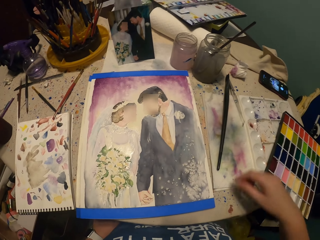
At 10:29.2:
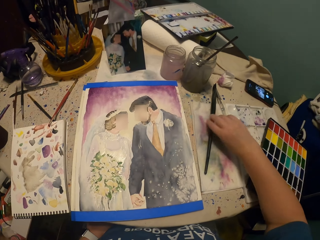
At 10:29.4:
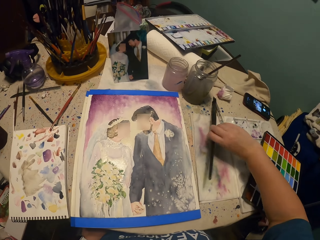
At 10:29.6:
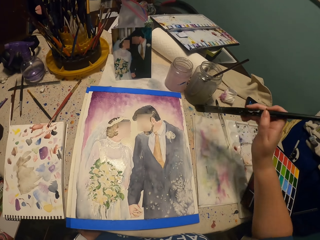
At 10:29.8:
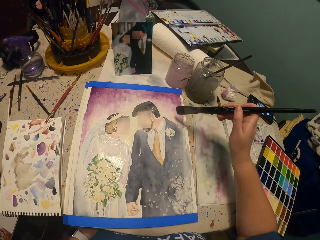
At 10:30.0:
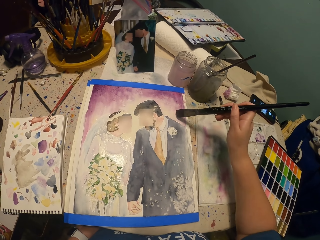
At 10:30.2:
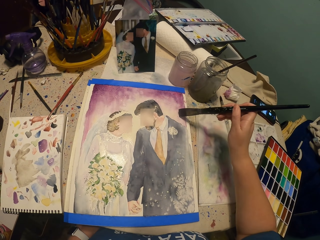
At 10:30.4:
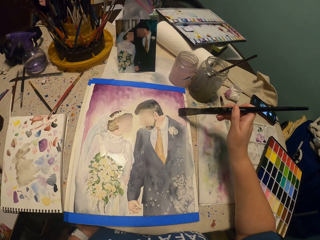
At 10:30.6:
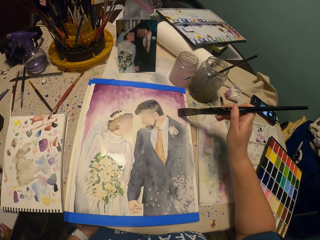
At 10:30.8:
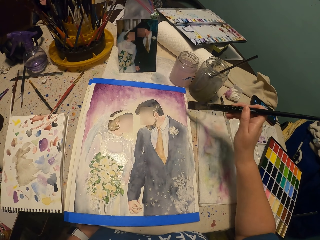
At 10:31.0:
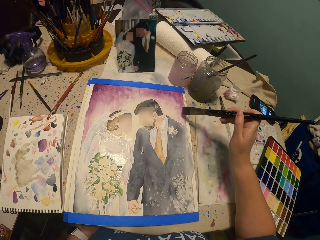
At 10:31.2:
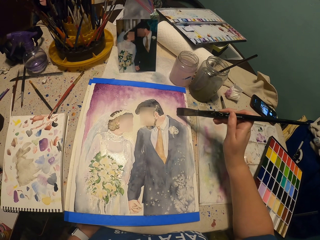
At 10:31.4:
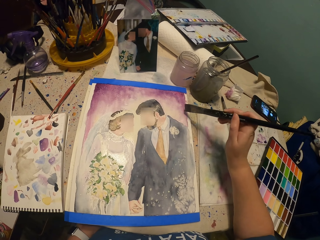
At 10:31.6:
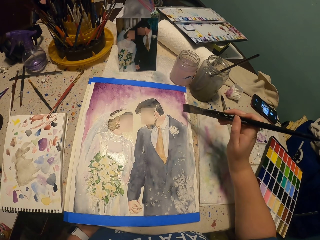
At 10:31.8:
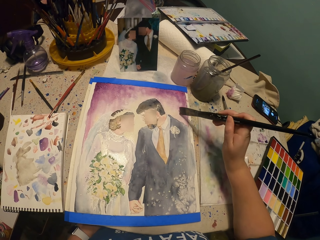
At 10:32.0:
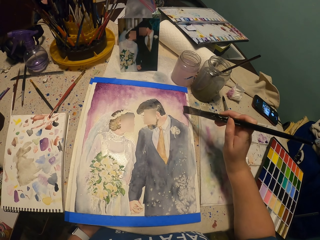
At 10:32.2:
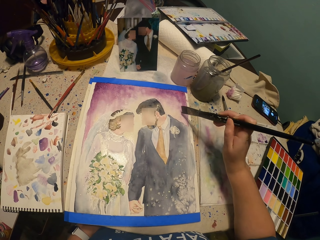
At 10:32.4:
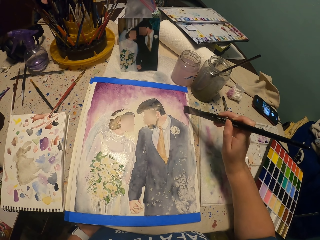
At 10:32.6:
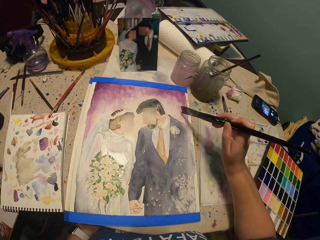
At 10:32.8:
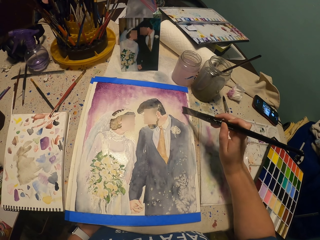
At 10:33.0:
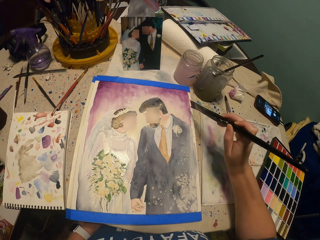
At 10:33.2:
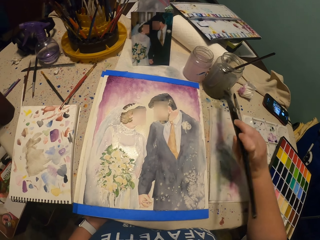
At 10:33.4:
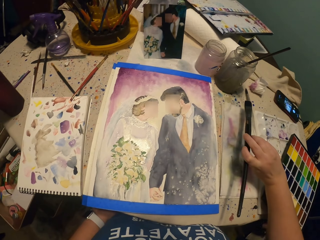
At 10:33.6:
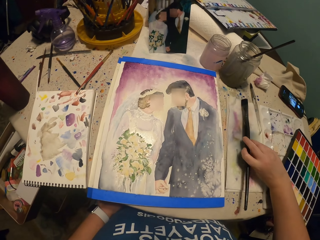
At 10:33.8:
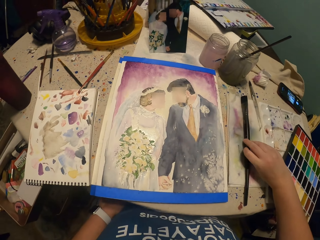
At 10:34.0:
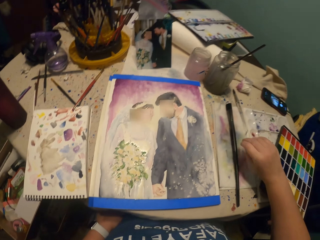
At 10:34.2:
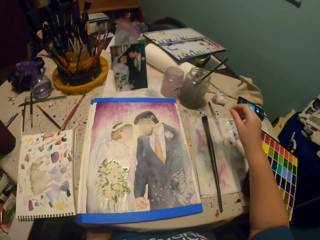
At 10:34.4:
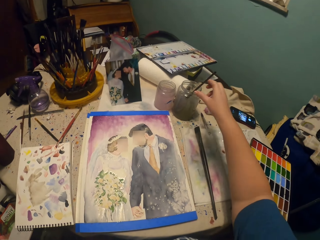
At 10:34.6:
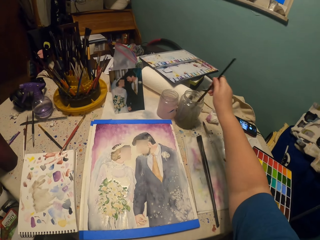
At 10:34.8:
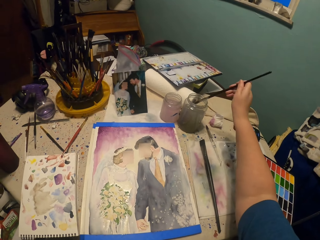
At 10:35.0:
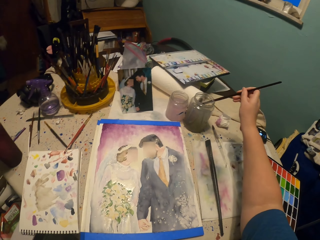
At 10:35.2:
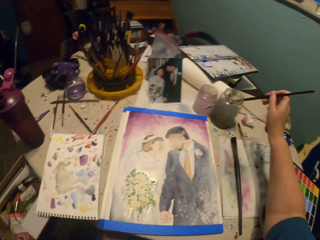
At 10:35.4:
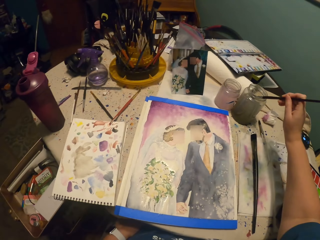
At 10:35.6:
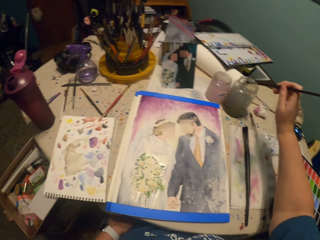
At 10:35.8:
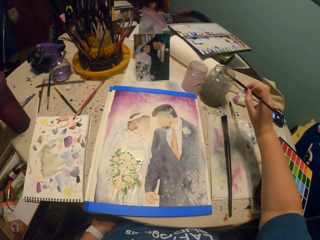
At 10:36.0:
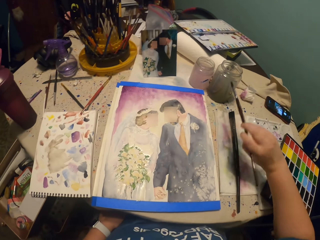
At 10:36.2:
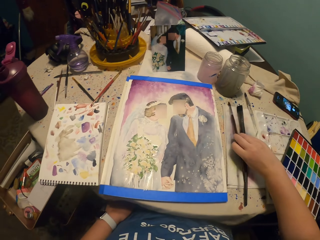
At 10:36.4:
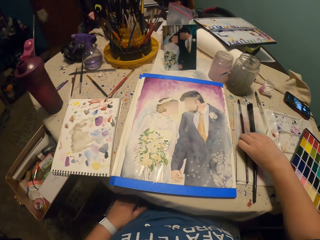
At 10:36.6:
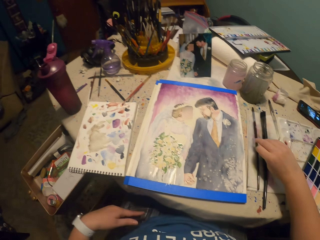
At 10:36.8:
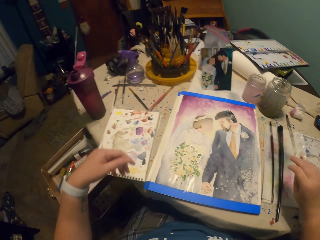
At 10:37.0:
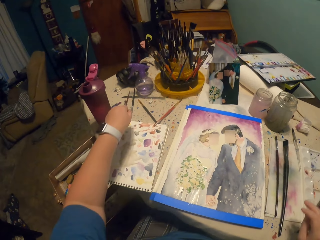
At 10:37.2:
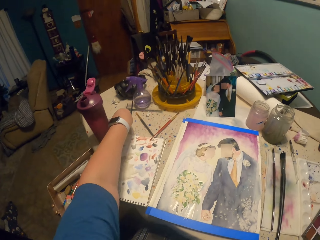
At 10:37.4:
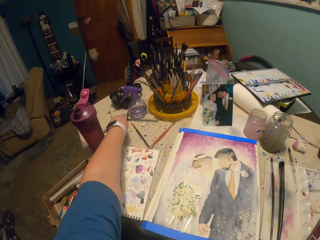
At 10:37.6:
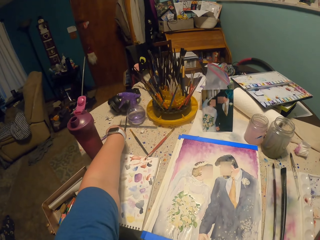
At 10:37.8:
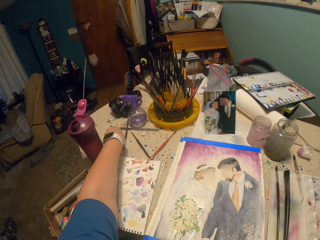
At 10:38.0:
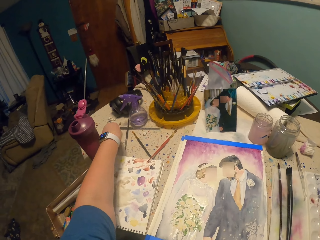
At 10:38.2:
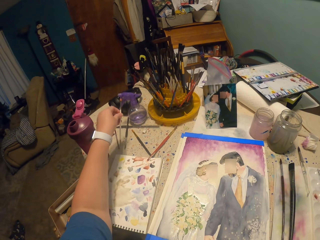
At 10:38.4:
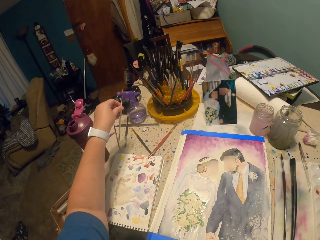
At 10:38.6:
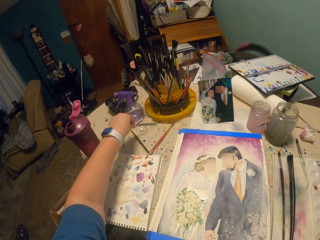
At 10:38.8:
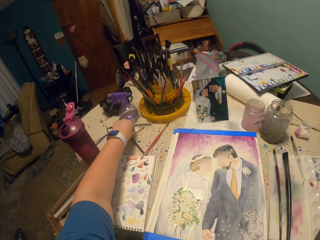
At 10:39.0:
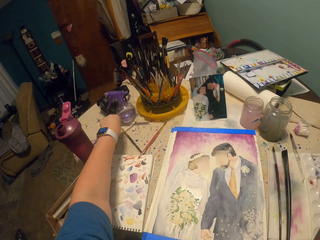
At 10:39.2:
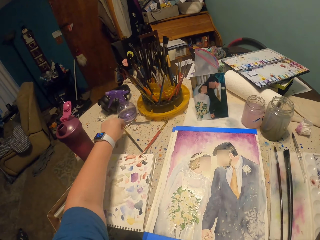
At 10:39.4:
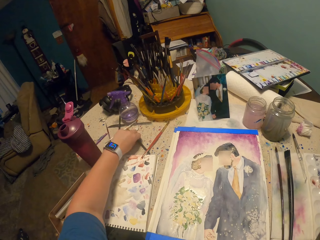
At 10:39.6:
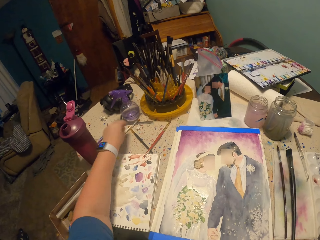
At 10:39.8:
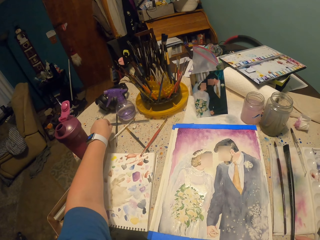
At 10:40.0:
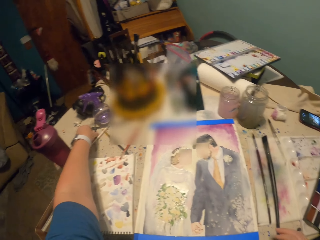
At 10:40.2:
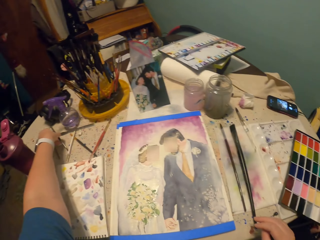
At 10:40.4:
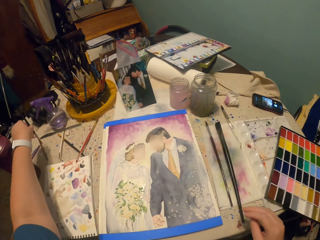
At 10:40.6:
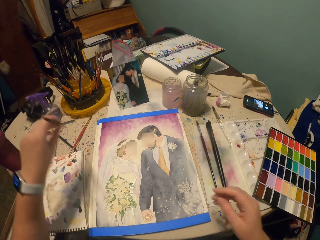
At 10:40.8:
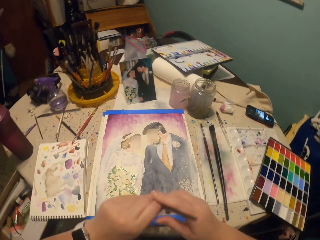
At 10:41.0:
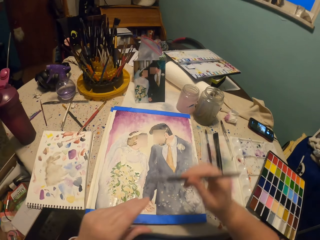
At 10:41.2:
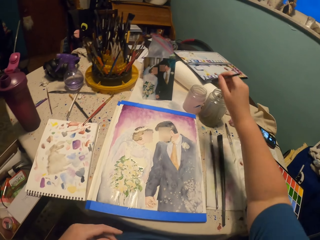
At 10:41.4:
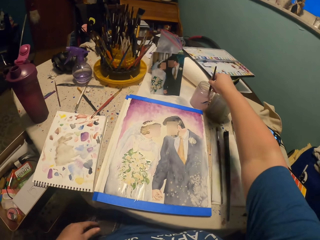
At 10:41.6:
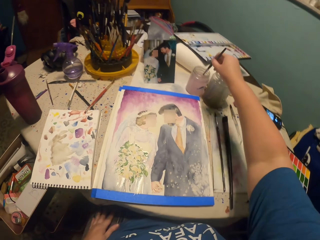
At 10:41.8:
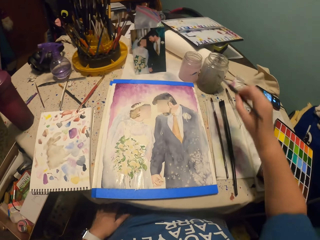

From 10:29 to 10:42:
The camera wearer picks the flat brush. They paint the picture with the paint brush. They put the flat brush on the painting table. They remove the round brush in something. They put the round brush on the painting table. They pick the round brush. They put the round brush on the painting table. They touch on the brushes. They pick the round brush. They change the round brush in the right hand.

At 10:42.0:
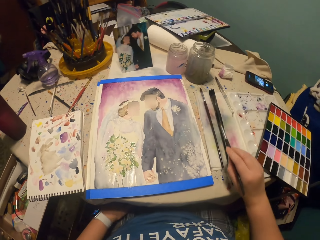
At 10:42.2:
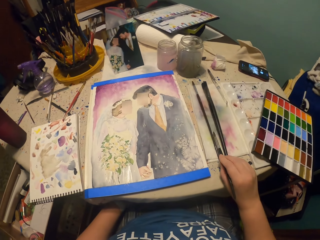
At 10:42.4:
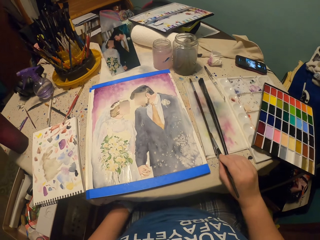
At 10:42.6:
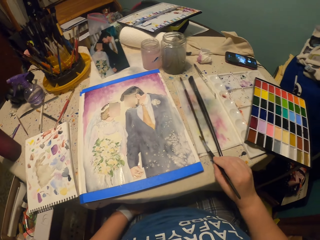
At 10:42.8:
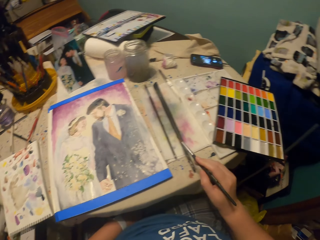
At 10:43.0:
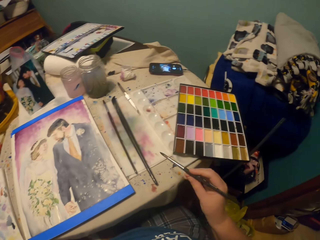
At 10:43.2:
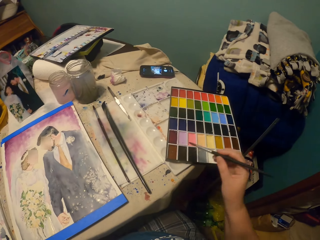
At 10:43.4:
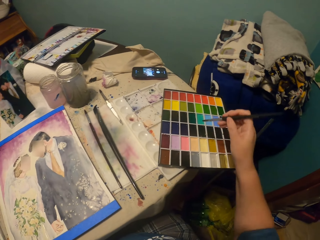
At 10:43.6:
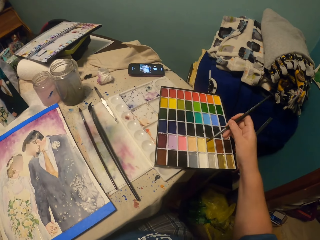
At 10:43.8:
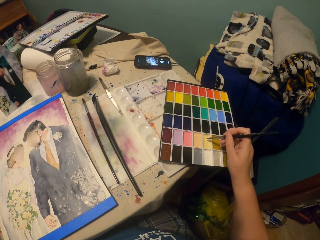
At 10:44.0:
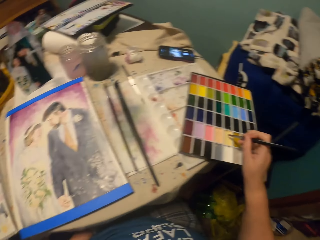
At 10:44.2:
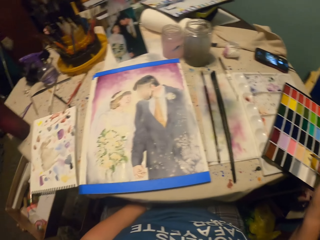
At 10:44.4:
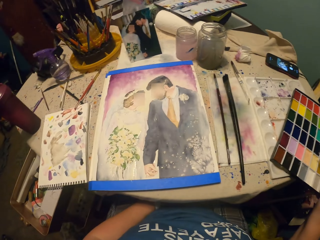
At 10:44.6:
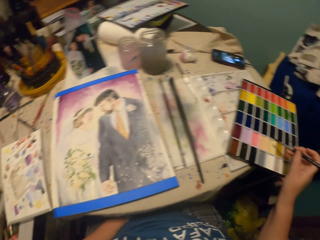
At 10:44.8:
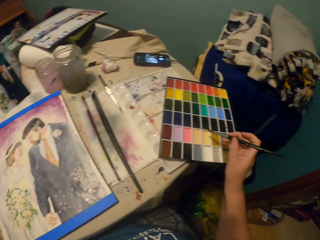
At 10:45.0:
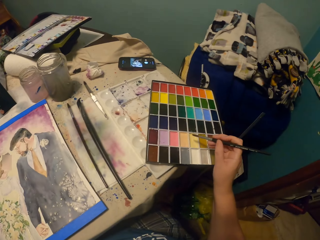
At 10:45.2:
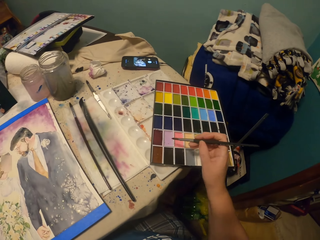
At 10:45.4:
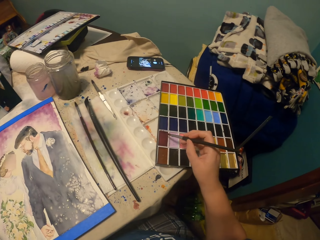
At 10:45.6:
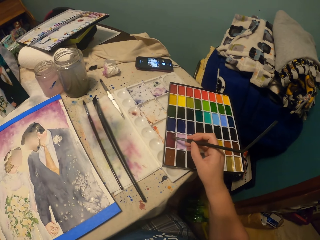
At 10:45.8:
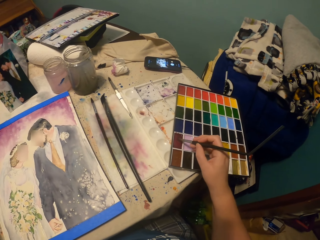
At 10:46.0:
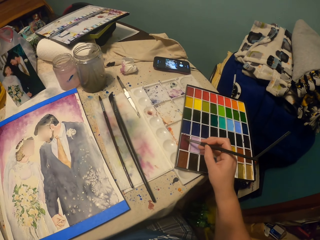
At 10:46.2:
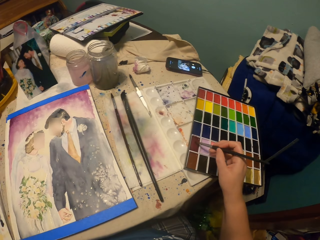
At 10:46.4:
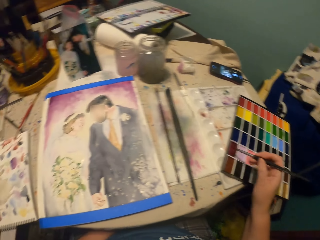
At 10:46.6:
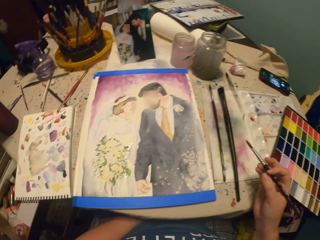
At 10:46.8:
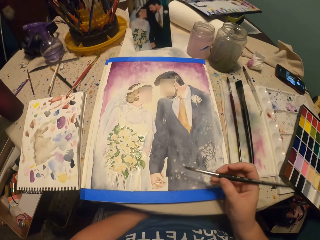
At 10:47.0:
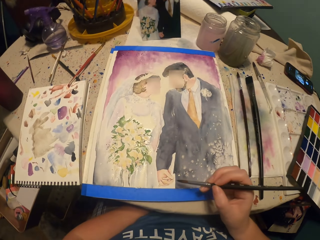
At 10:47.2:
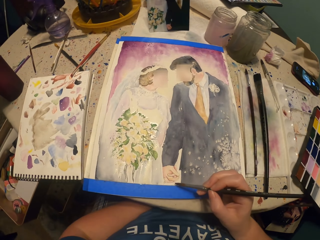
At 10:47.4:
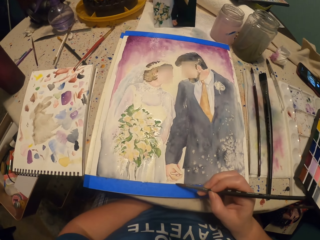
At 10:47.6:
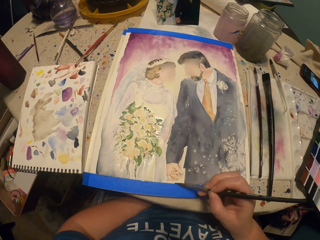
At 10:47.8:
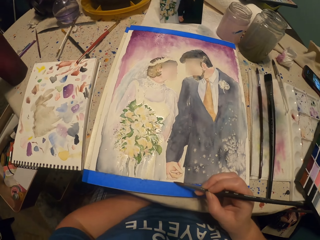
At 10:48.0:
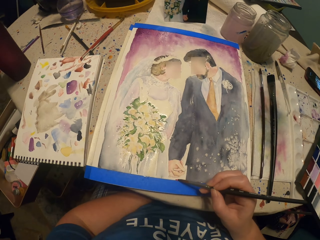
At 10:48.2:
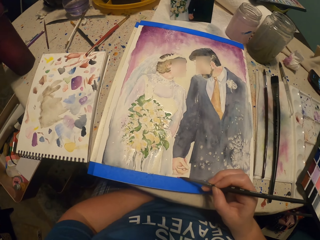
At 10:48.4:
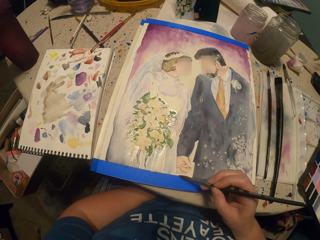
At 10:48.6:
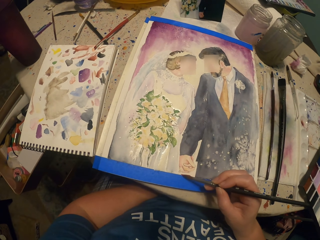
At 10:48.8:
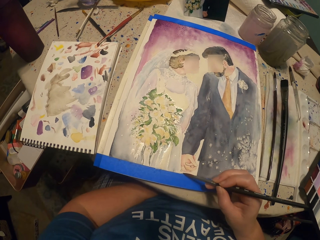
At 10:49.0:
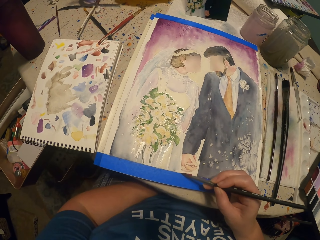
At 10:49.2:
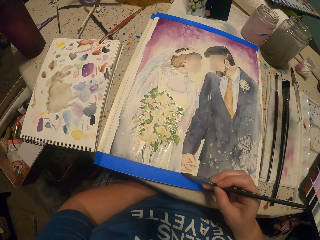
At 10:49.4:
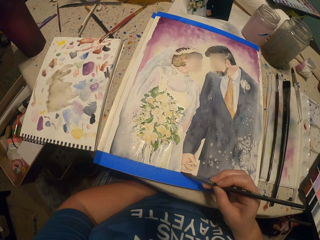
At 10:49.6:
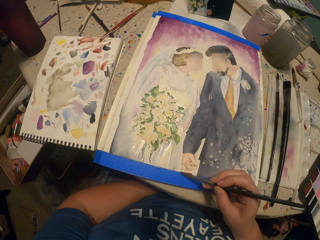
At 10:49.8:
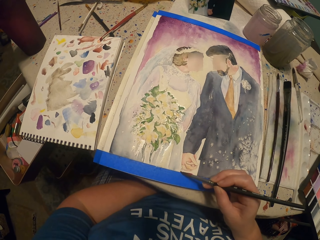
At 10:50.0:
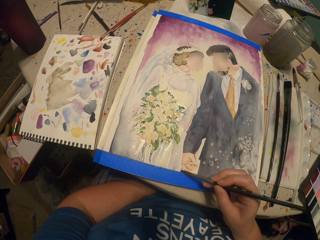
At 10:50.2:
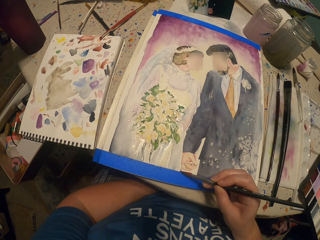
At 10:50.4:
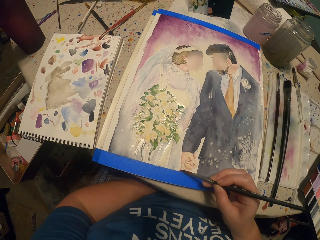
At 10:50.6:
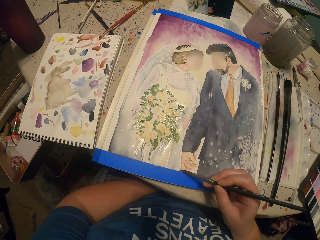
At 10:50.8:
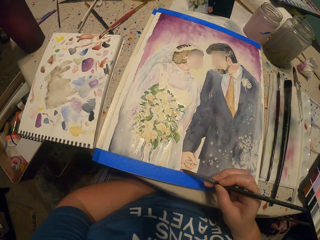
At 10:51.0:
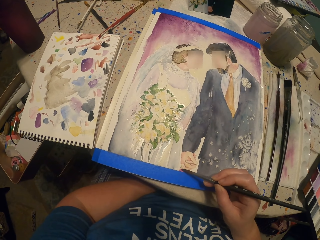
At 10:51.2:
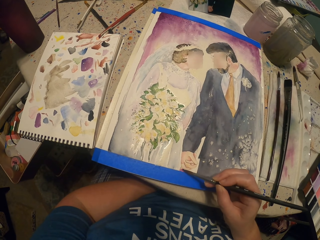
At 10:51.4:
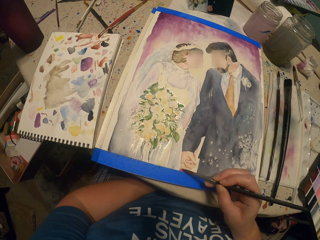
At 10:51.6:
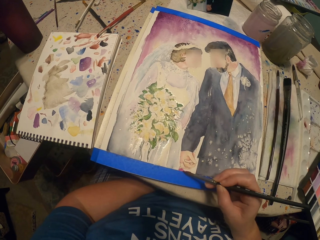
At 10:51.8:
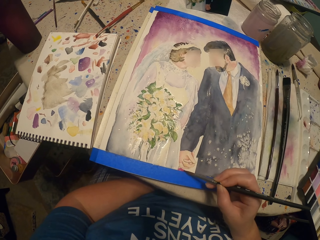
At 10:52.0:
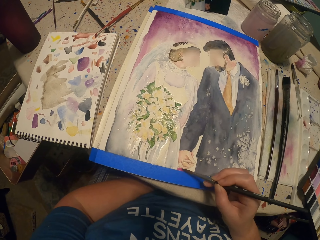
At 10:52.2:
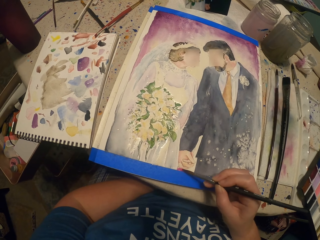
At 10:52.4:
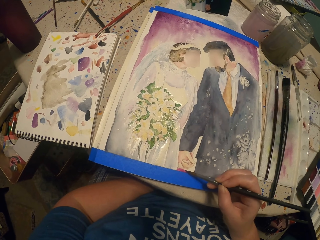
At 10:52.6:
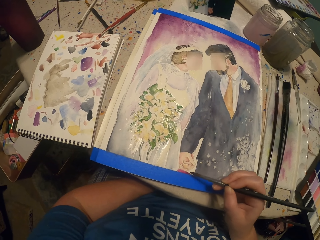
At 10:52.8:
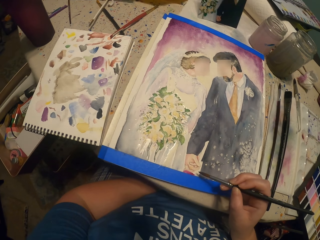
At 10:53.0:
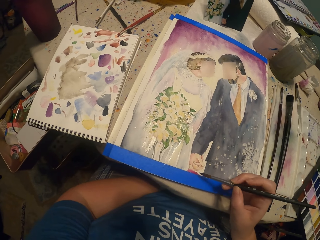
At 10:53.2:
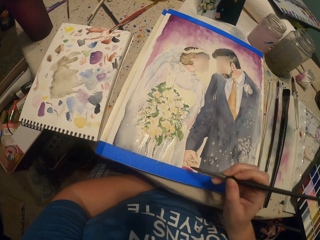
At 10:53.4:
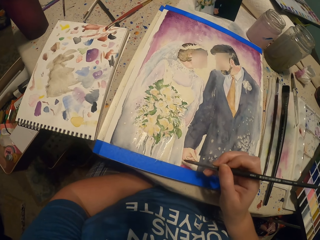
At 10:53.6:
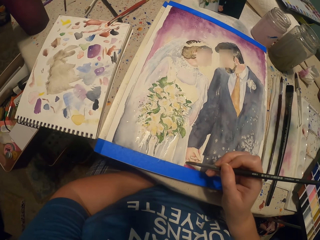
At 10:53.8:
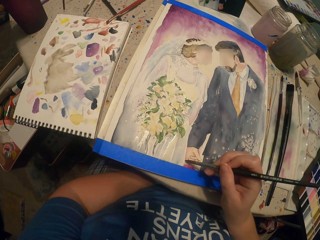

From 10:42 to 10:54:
The camera wearer dips the paint brush or round brush in water. They tap a side. They dip the round brush in paint. They look around. They tap a side. They paint the picture with the paint brush.
